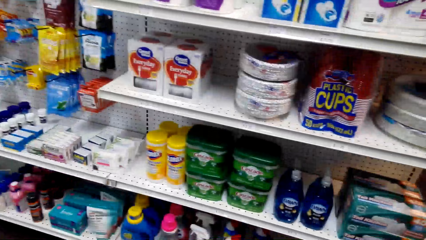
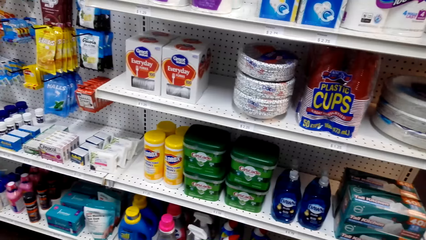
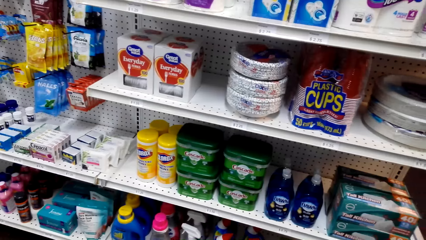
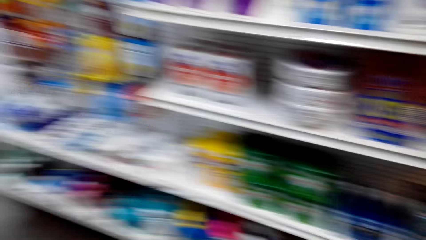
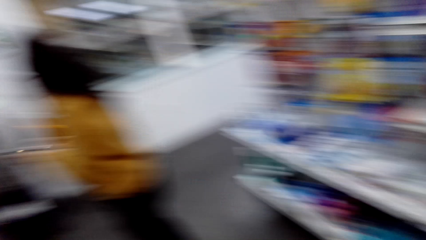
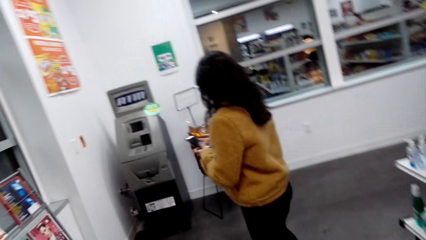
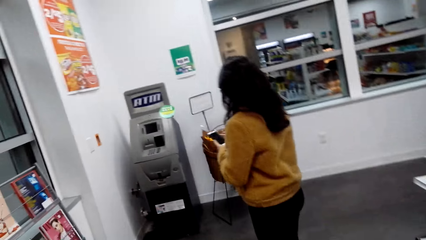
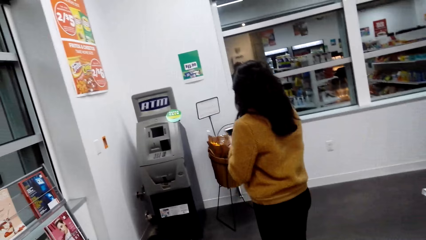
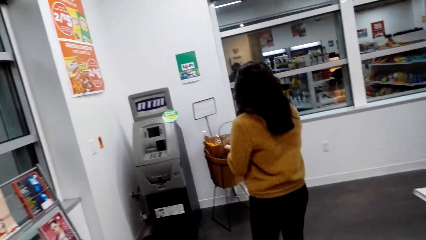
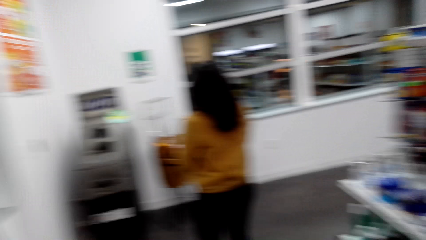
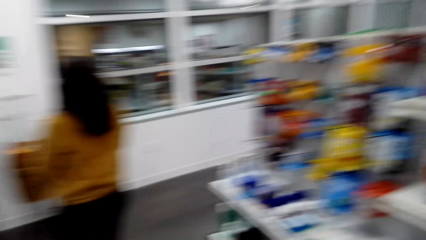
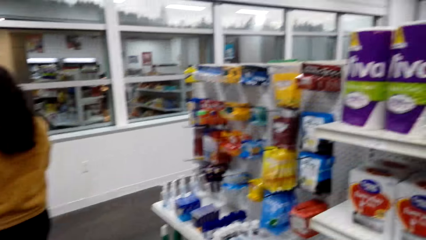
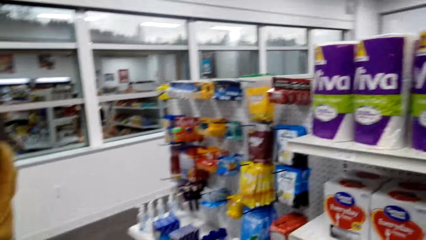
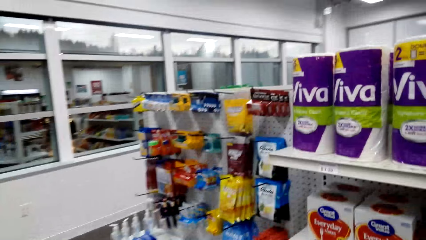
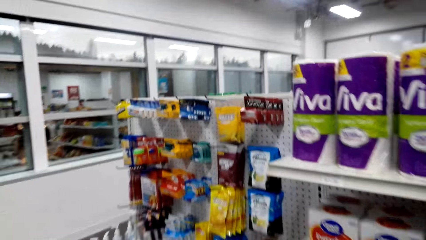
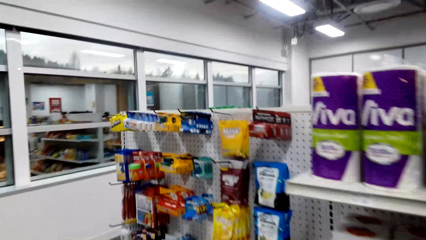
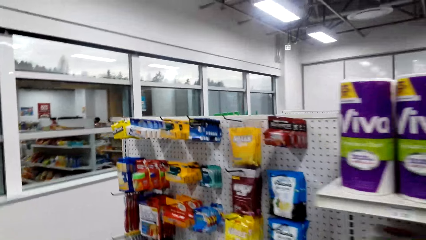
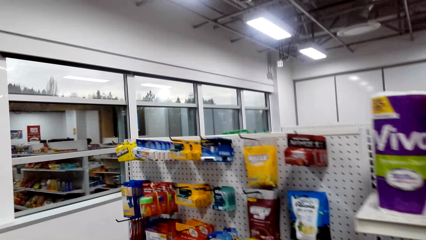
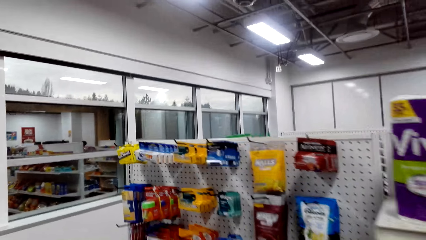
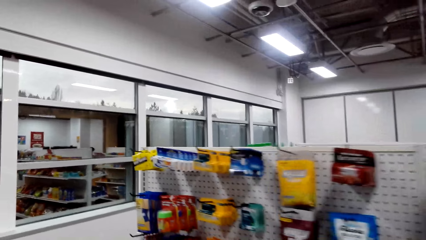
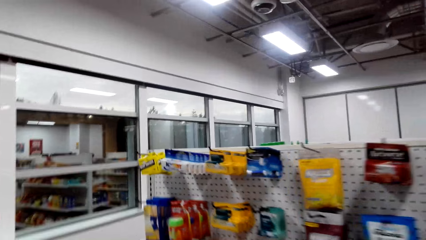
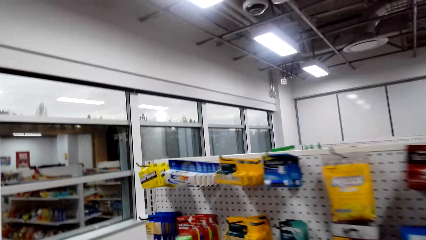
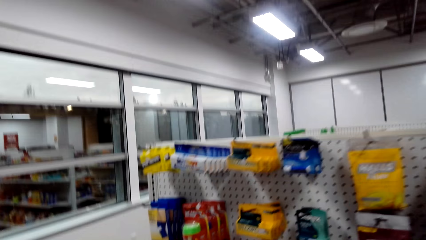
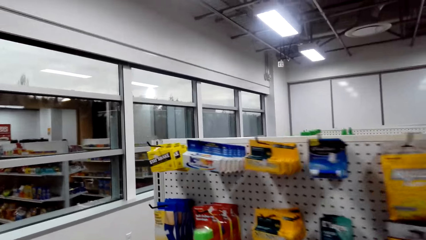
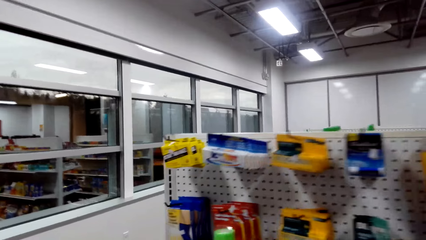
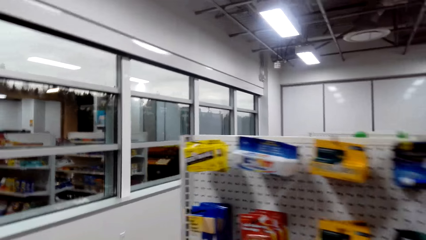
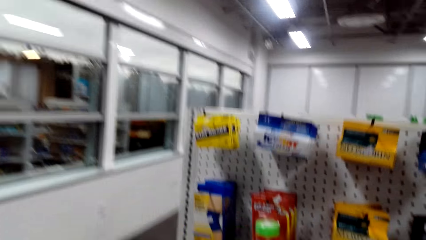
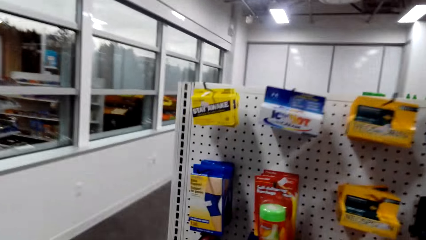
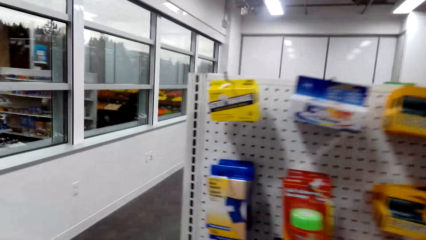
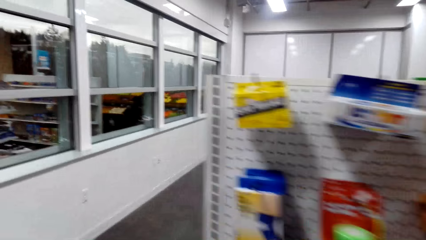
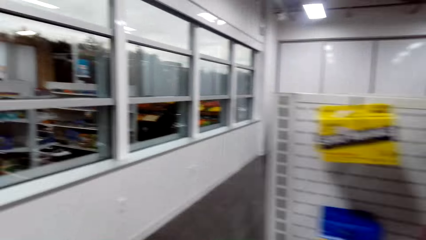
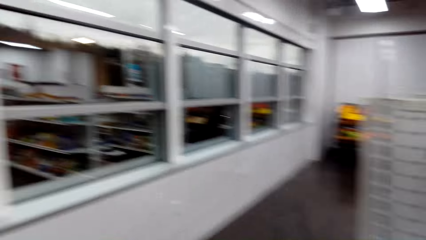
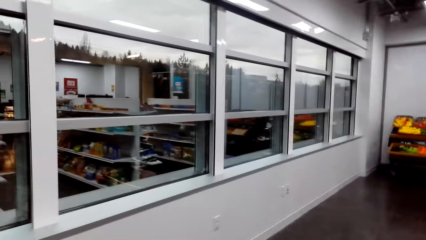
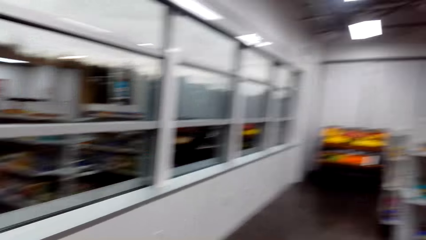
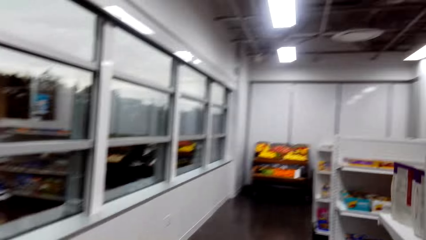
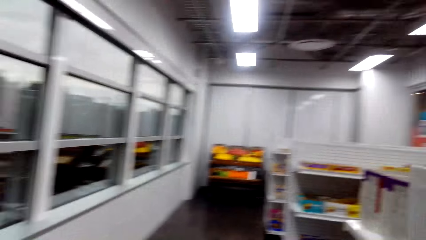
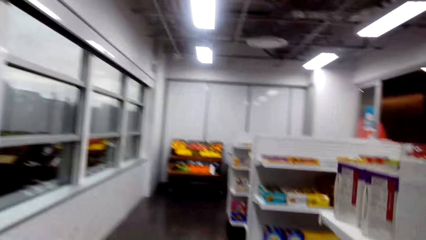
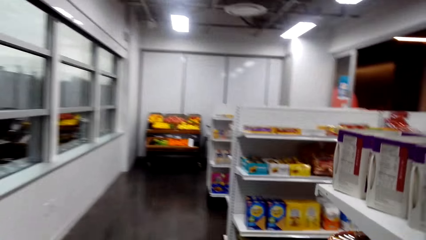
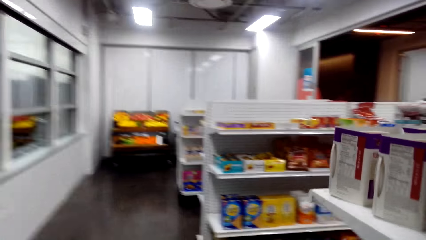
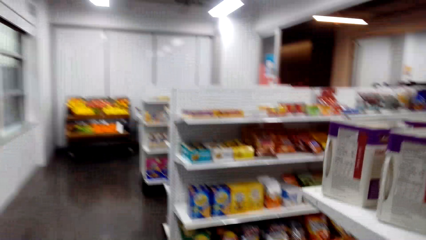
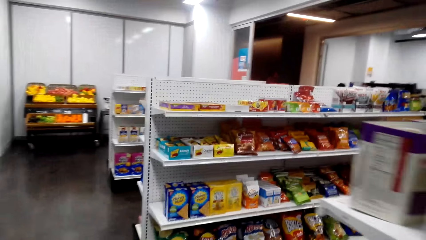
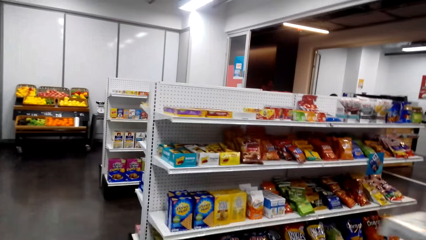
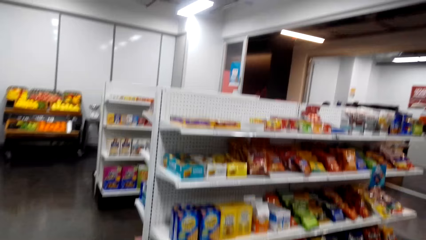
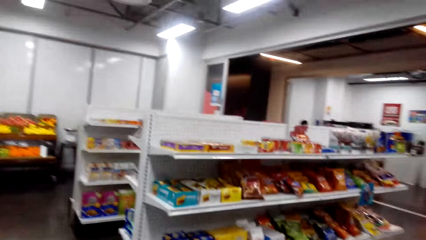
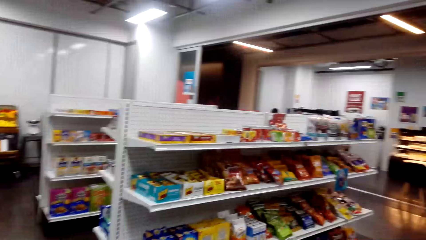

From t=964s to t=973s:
The camera wearer walks.

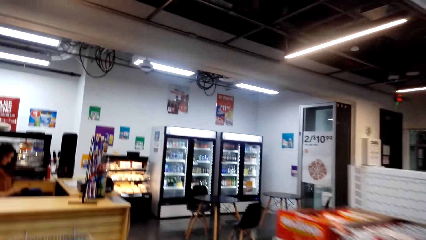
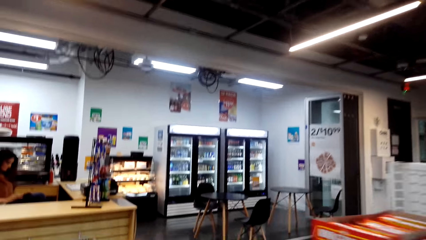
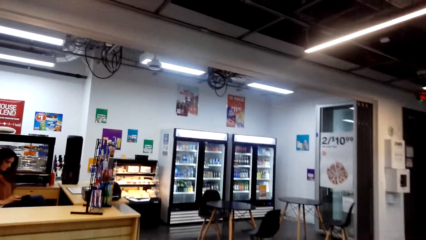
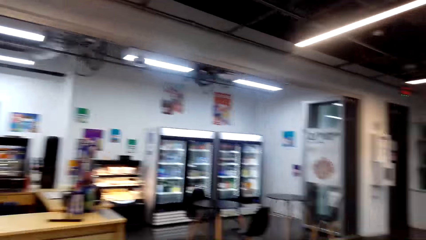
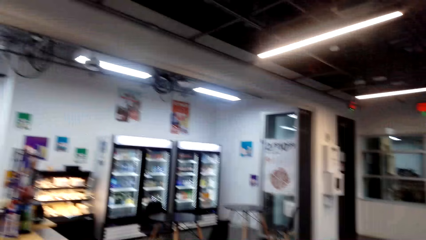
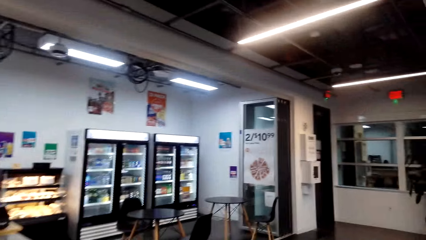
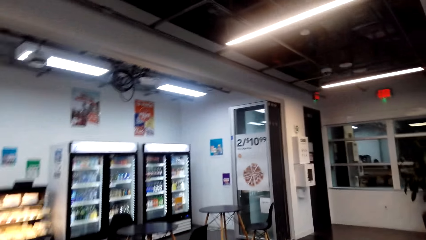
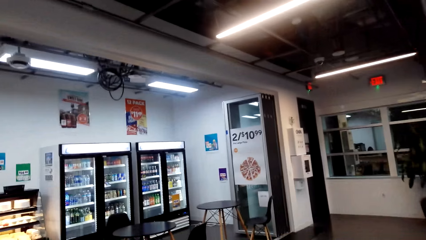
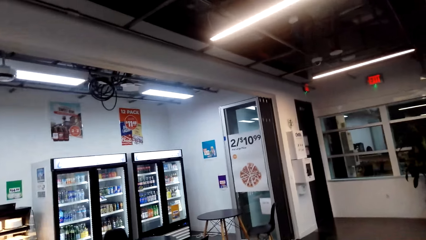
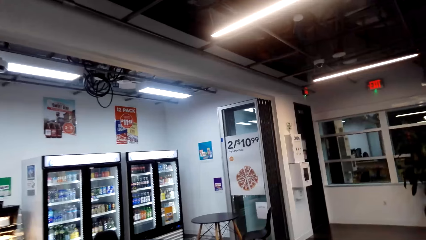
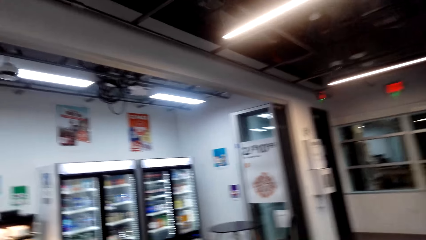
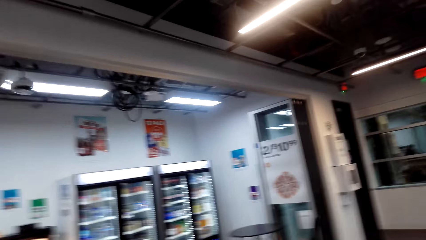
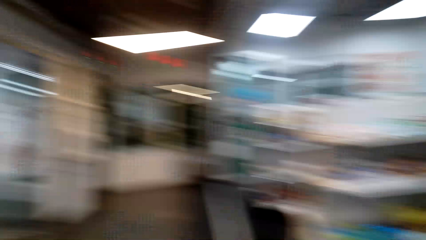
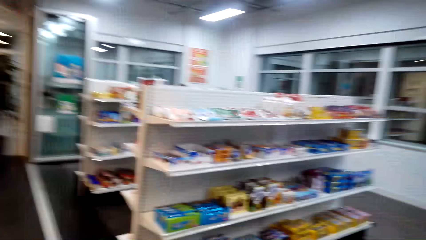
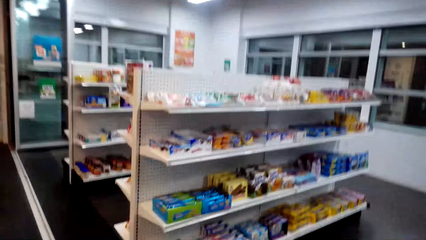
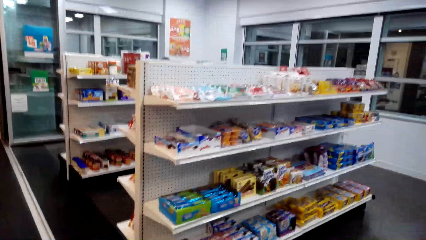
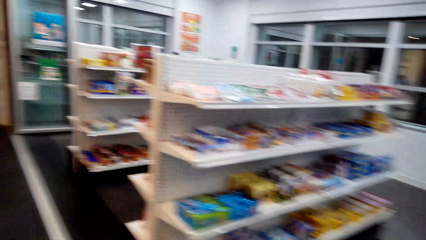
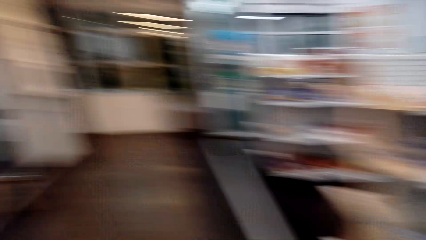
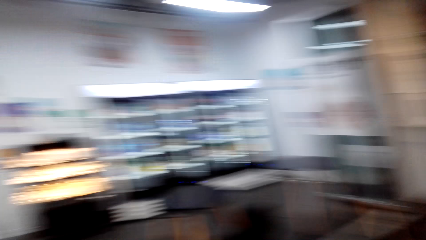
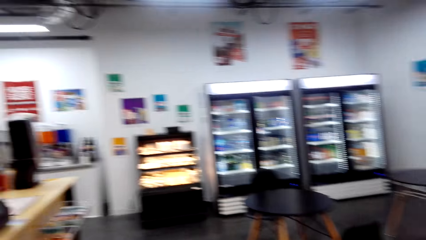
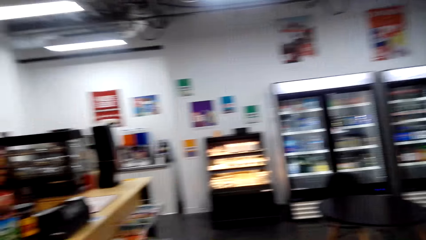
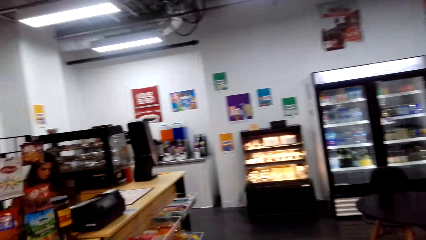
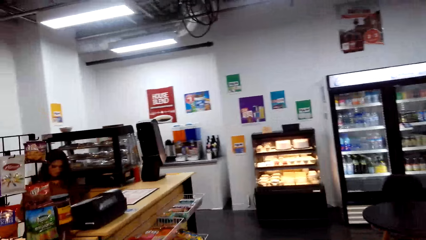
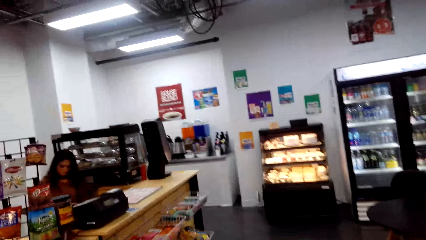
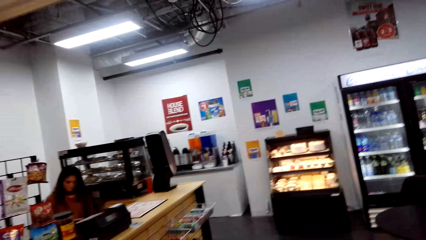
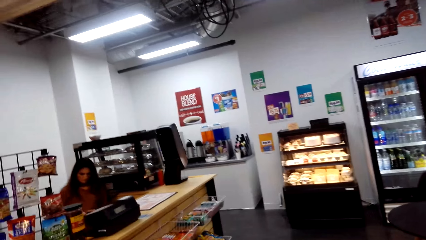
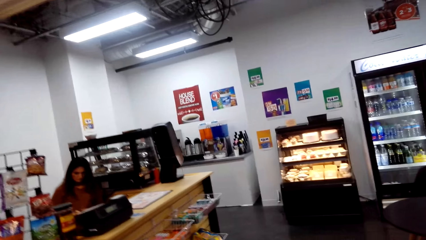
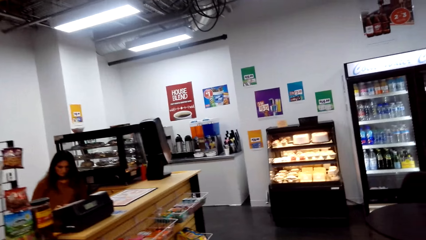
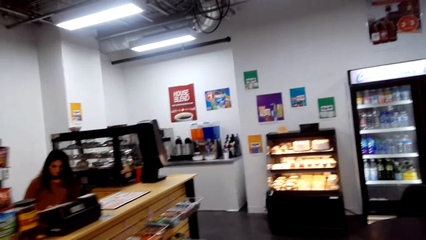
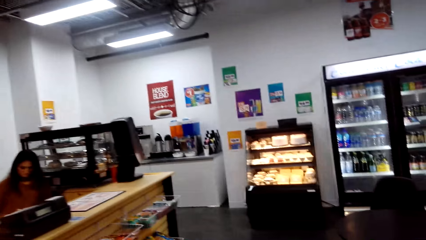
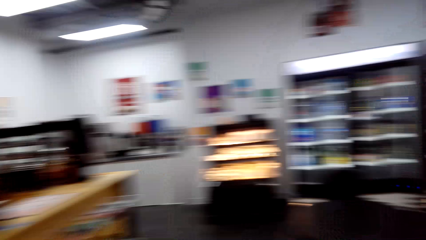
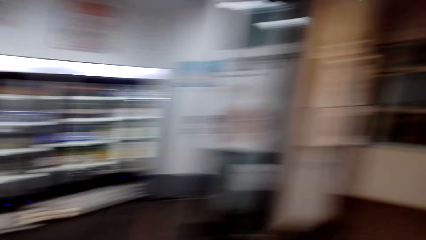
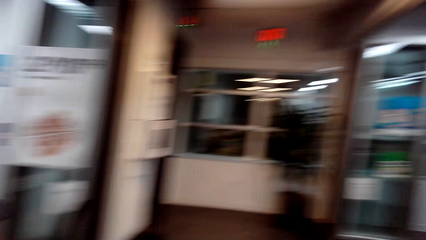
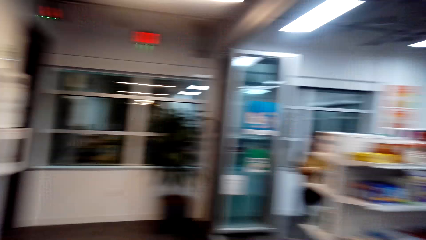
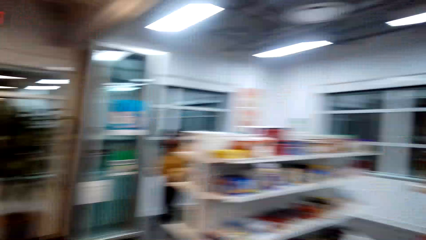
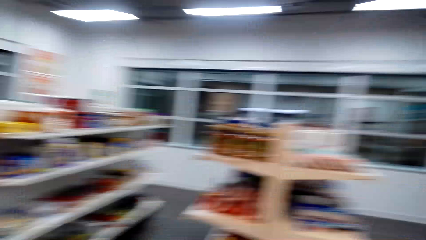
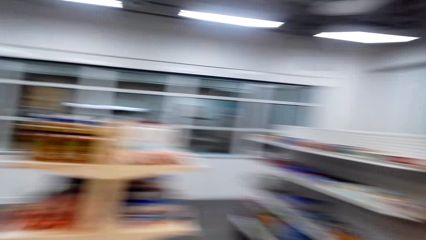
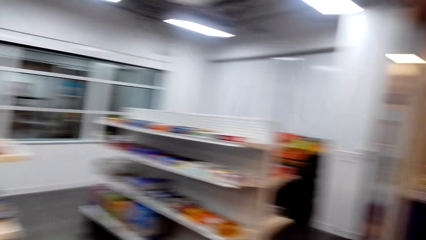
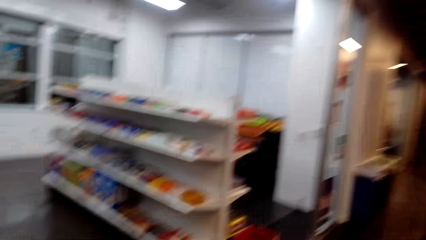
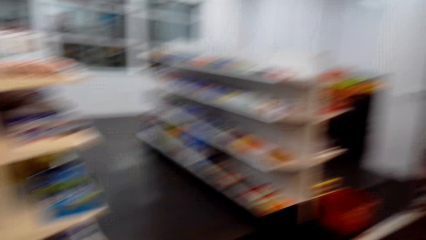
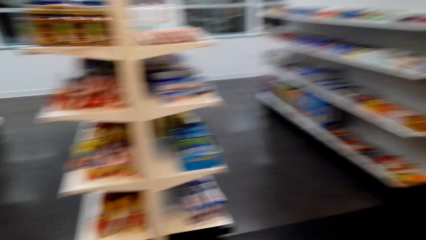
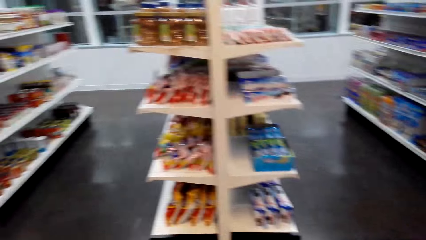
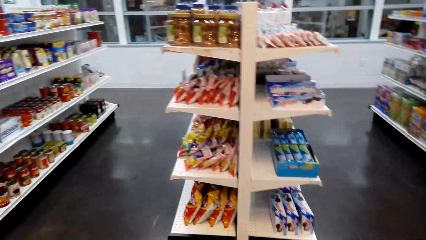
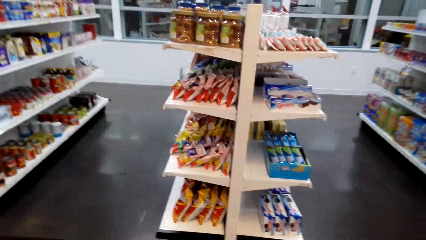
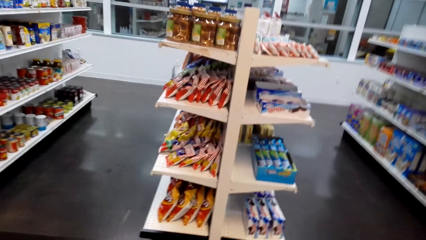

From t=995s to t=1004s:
The camera wearer looks around.
